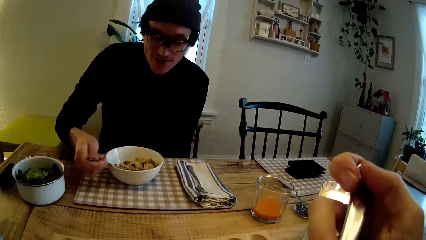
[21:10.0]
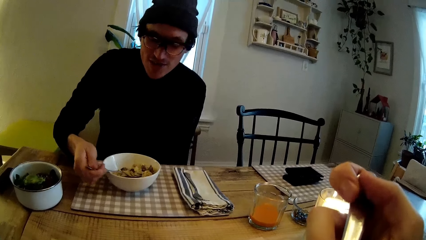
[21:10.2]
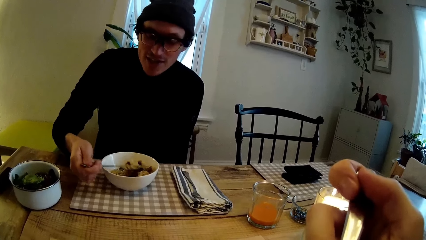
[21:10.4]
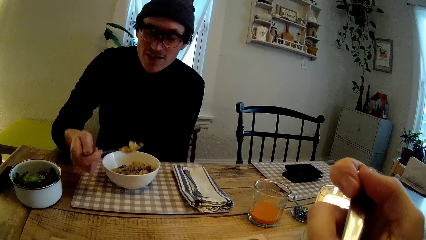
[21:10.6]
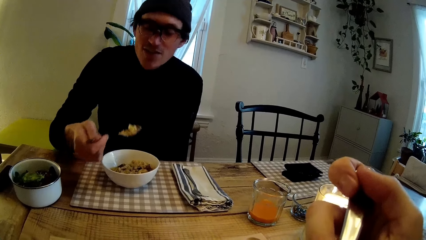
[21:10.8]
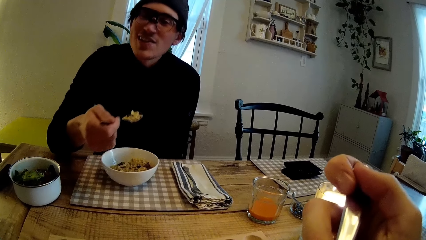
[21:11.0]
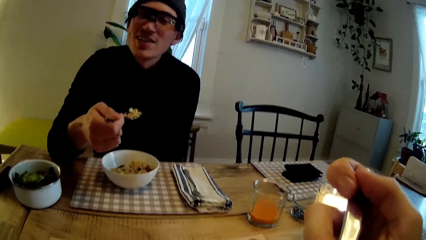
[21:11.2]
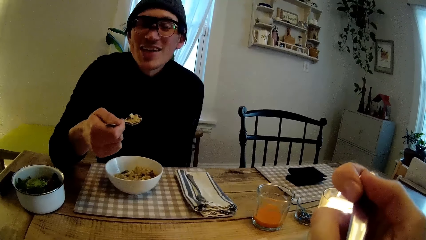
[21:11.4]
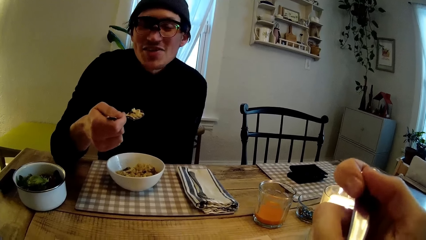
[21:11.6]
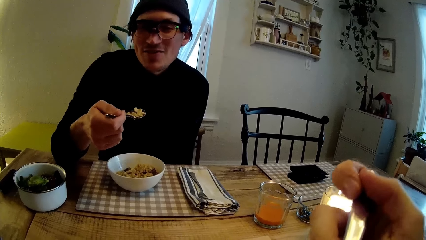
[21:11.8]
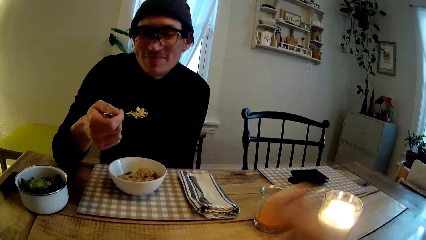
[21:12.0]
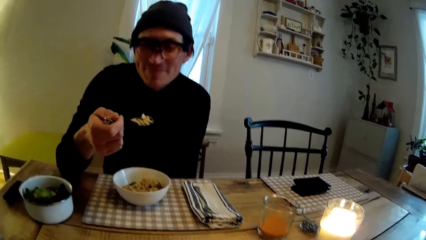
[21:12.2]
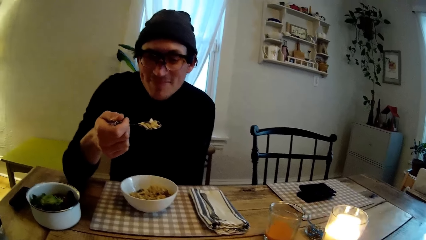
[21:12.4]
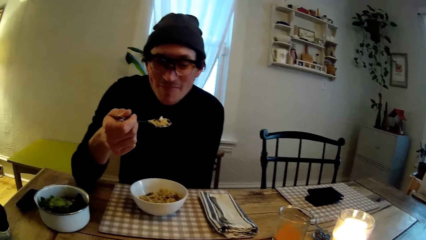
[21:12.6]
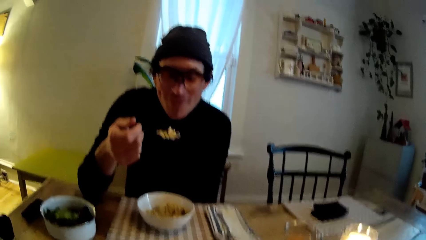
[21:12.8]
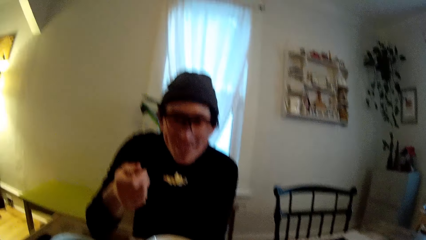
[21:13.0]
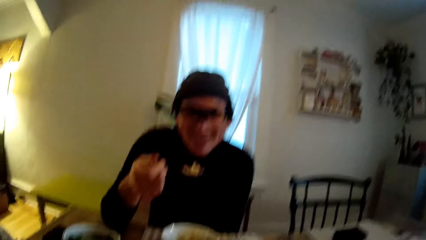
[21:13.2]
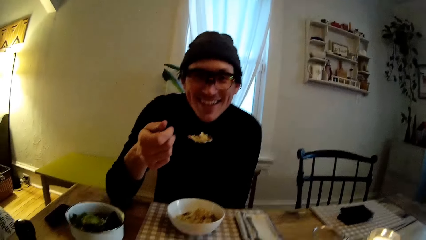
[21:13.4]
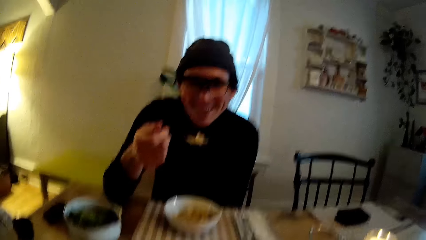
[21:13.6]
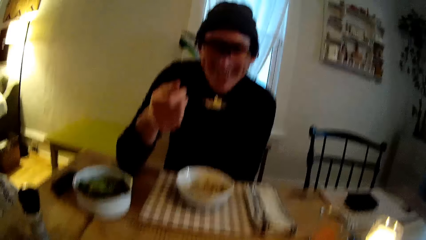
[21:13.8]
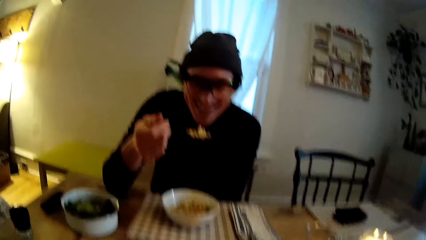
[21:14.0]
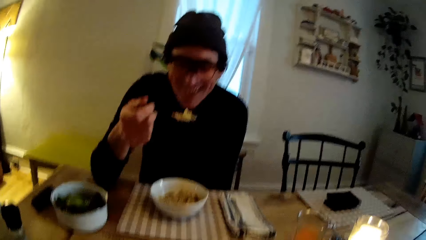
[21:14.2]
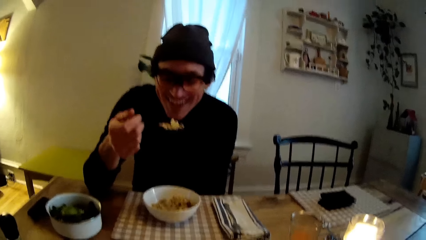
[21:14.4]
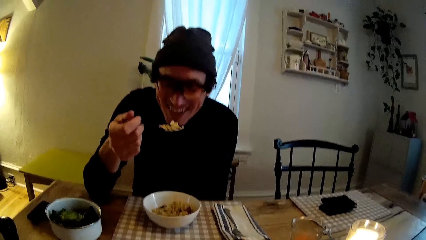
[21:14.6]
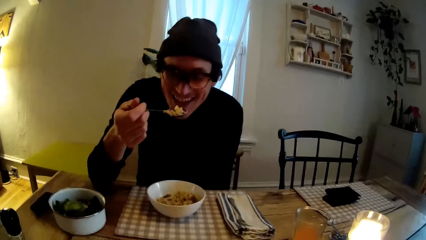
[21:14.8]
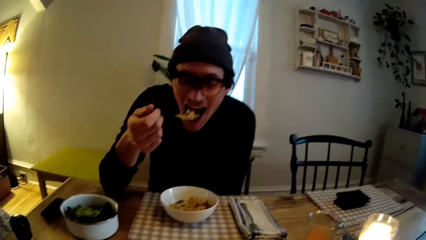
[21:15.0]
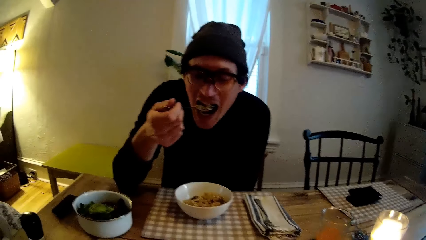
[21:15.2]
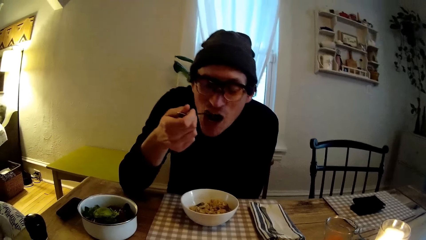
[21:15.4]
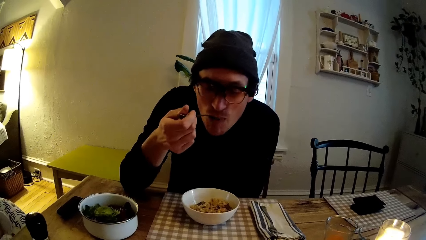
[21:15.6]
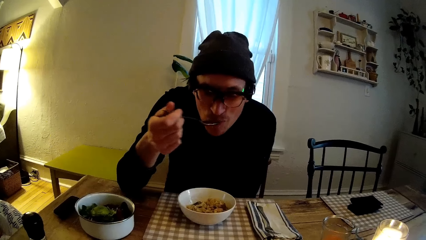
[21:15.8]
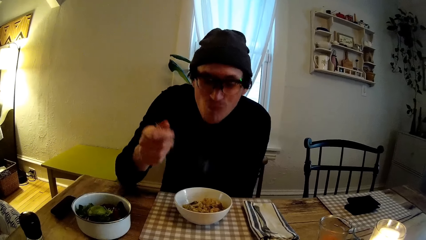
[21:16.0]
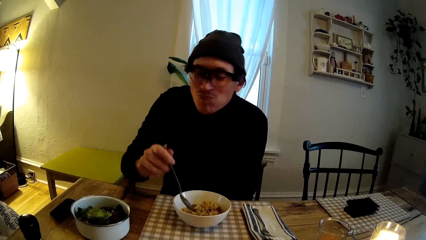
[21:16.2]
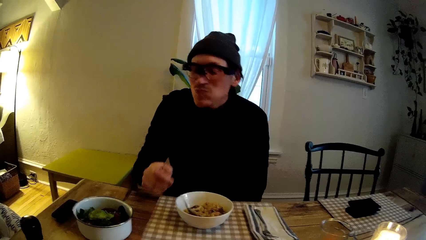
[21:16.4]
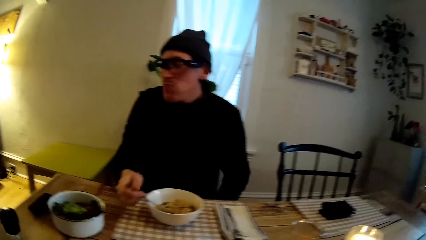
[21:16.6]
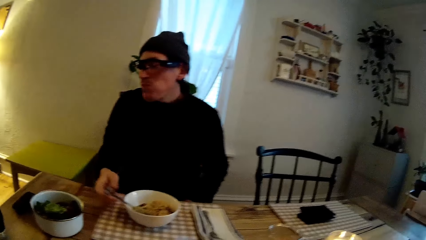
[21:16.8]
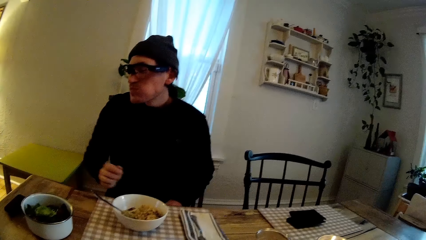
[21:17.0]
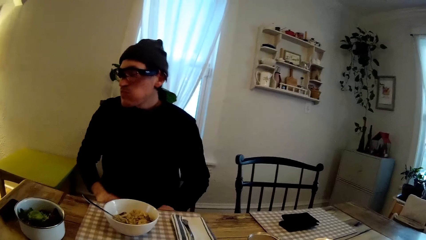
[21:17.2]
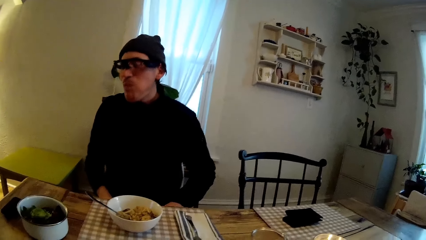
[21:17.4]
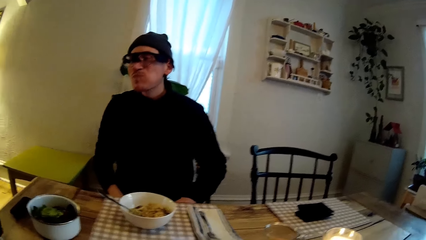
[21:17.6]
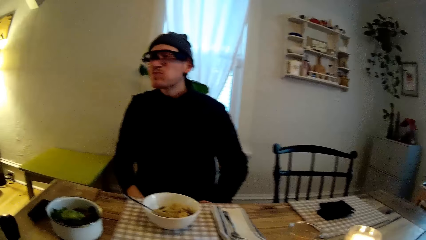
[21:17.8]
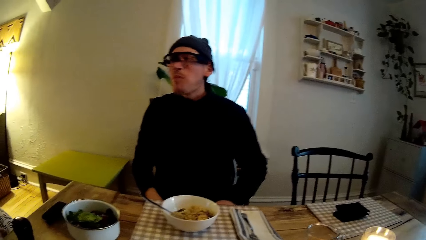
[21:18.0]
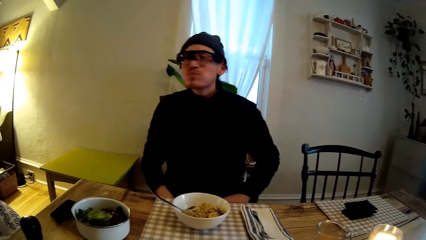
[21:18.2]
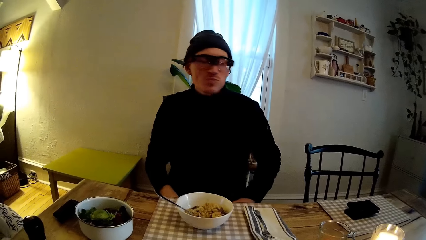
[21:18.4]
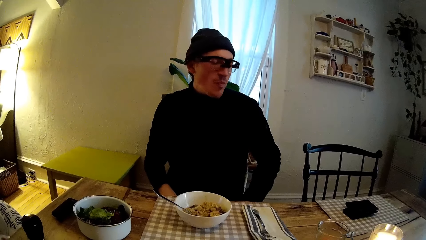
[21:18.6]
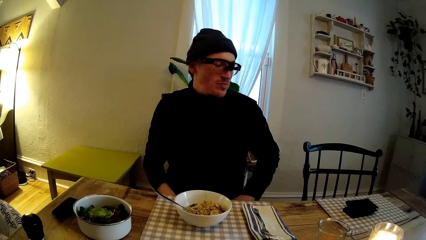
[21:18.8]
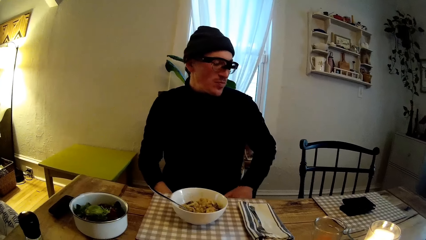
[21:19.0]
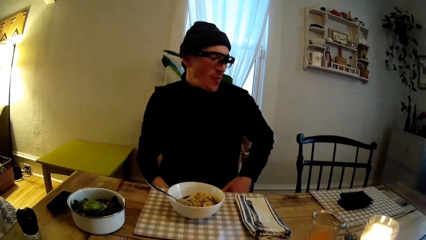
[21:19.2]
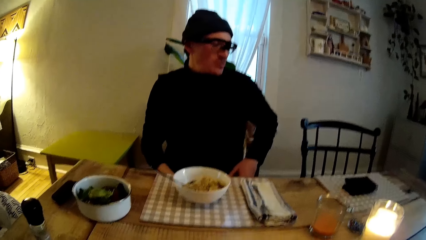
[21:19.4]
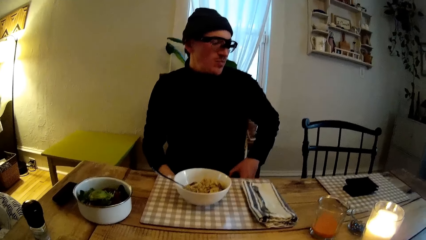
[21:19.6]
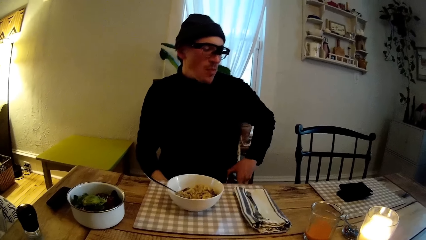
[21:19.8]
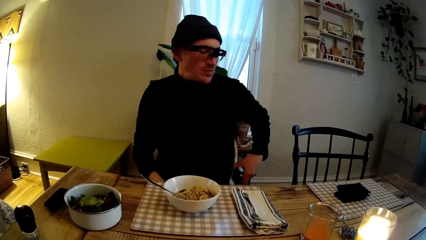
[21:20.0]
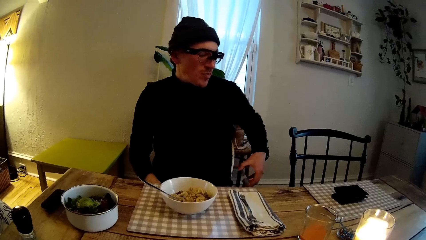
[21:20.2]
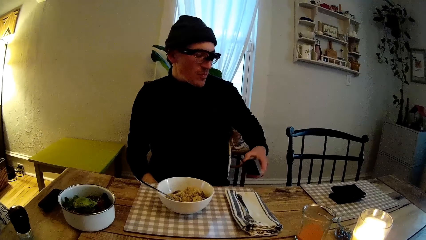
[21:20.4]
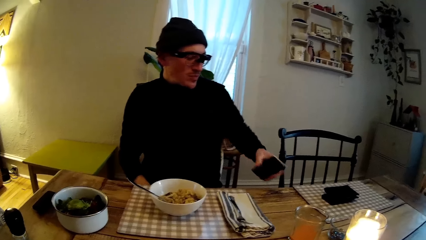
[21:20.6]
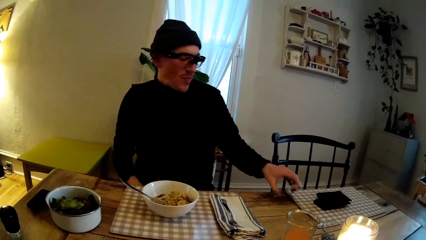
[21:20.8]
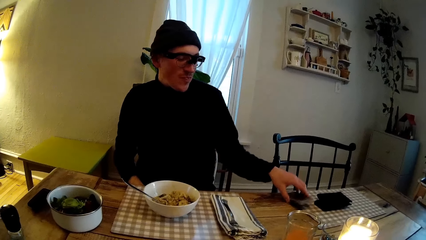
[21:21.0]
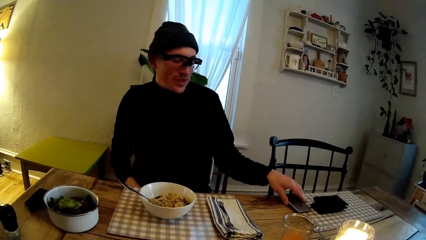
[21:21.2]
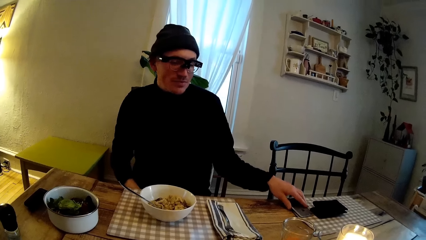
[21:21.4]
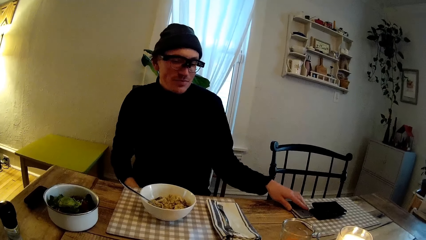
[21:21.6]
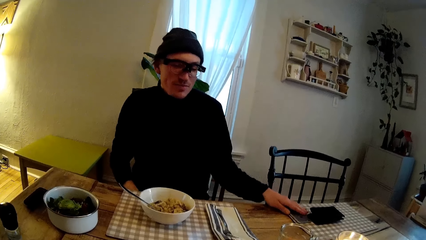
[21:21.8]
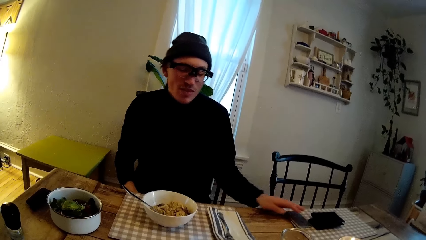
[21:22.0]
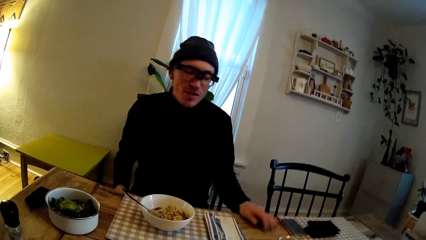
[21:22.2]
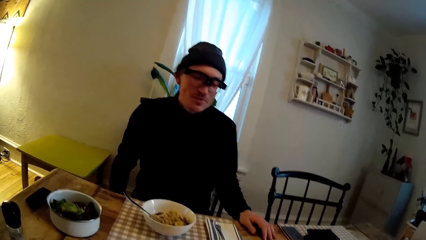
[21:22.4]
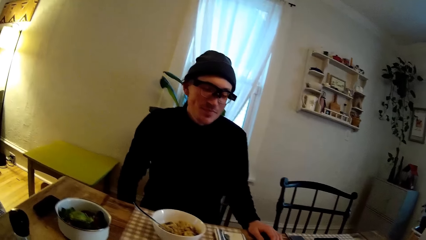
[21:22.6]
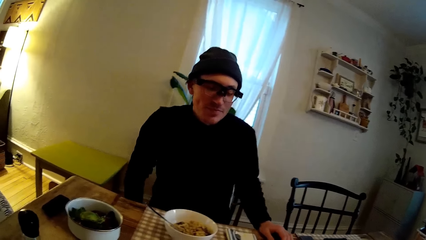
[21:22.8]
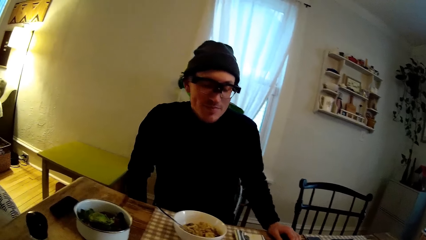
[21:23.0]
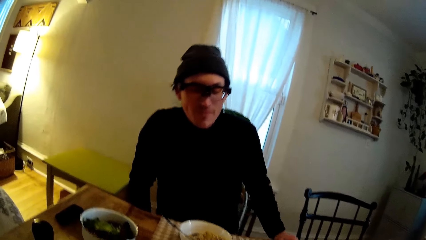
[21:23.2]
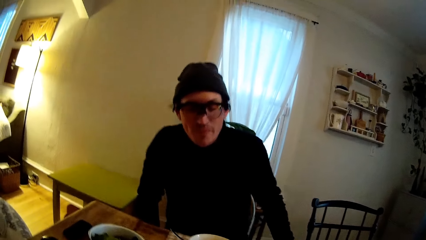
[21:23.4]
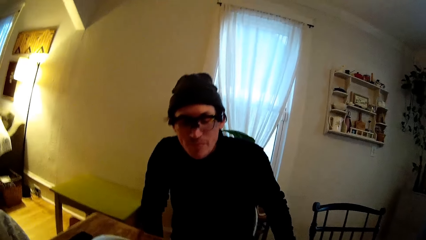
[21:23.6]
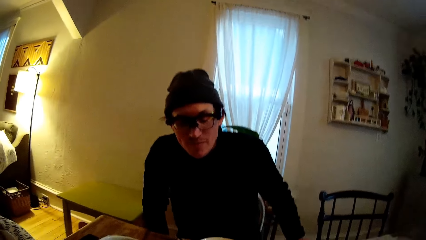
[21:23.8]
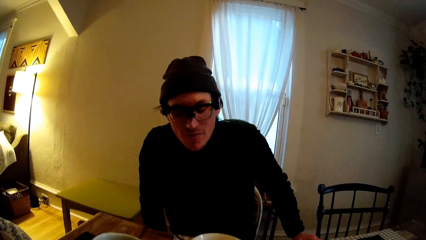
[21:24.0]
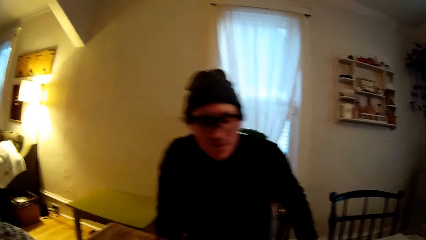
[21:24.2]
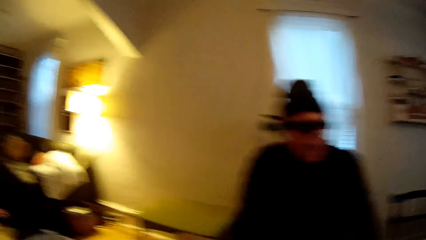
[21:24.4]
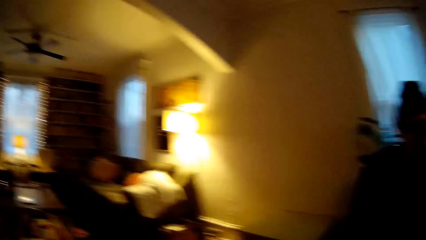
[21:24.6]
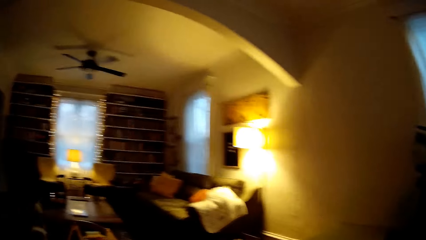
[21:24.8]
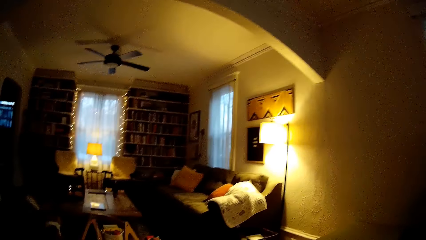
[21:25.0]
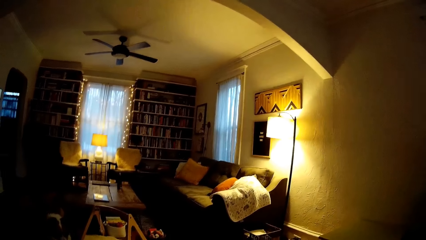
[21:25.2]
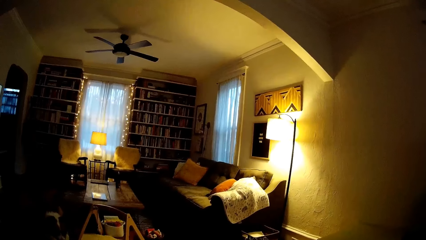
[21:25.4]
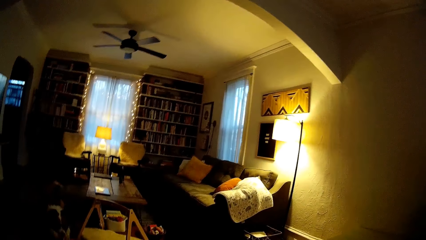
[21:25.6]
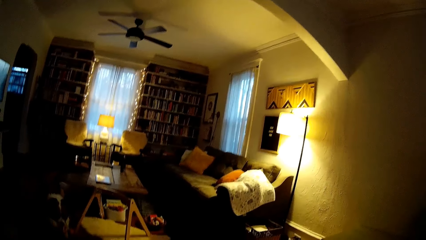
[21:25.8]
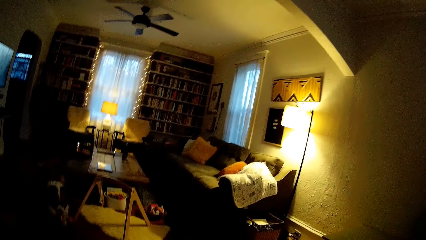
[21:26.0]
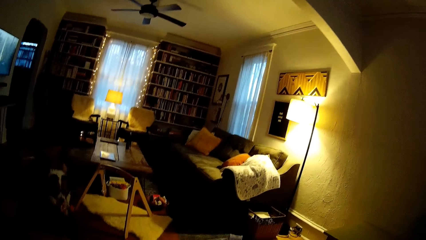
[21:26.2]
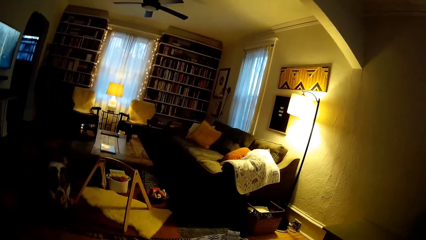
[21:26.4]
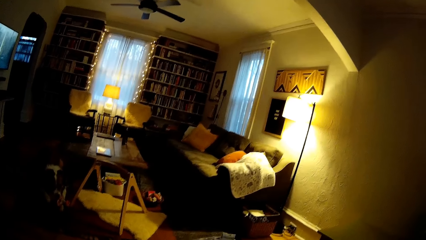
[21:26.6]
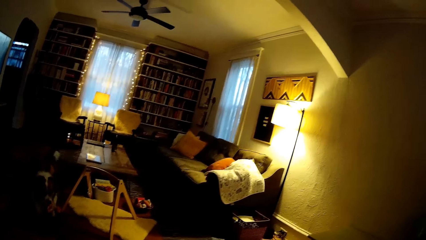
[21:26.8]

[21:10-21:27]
The camera wearer eats. A man eats pasta from the bowl with the spoon in his right hand. He puts his hands on his legs. He takes a phone out of his left pocket with his left hand. He drops the phone on the table with his left hand. He moves.
